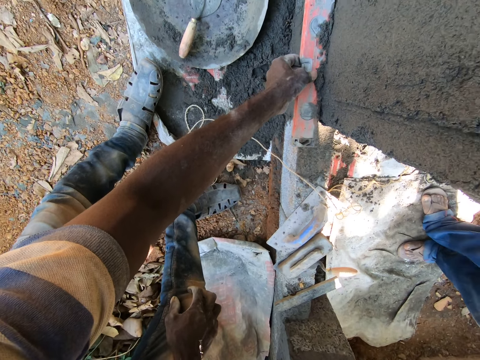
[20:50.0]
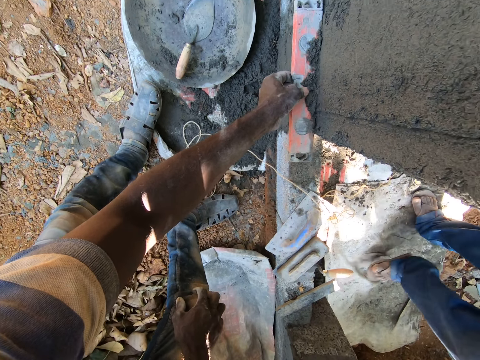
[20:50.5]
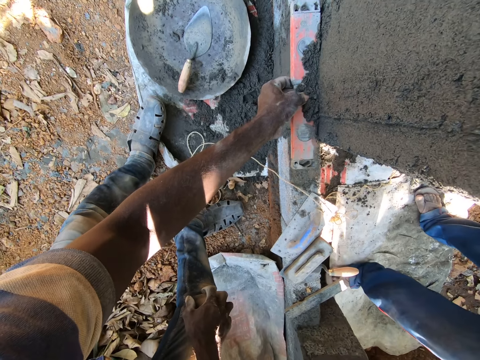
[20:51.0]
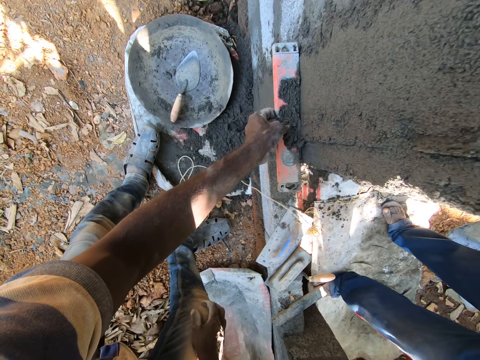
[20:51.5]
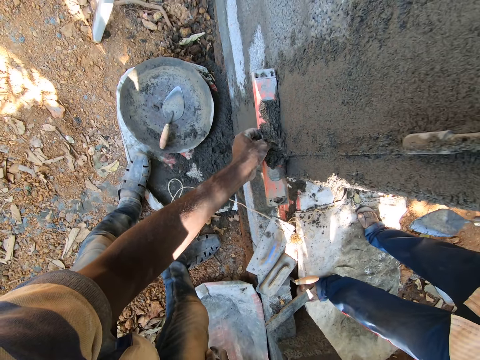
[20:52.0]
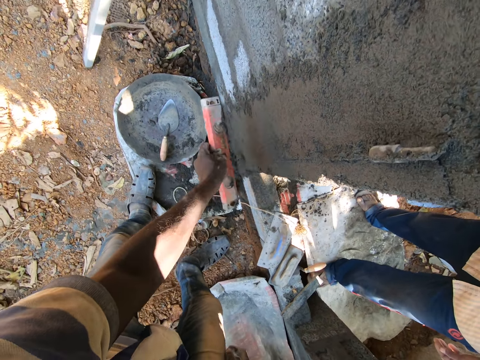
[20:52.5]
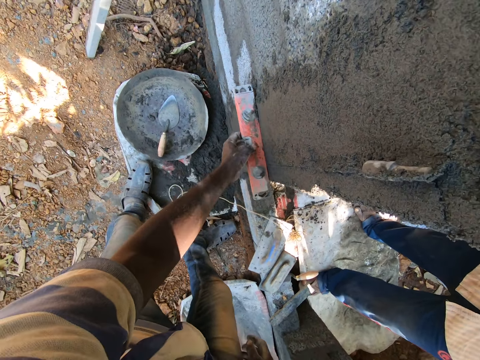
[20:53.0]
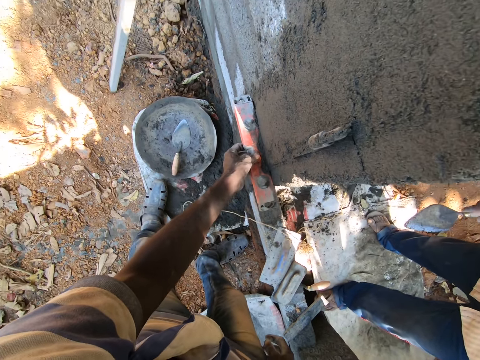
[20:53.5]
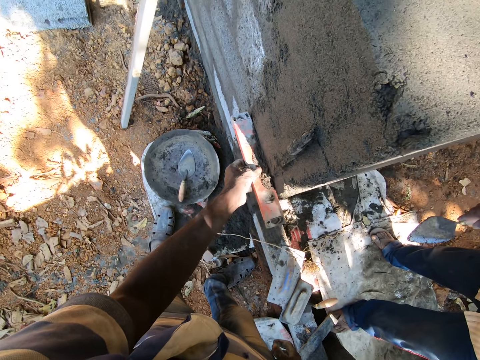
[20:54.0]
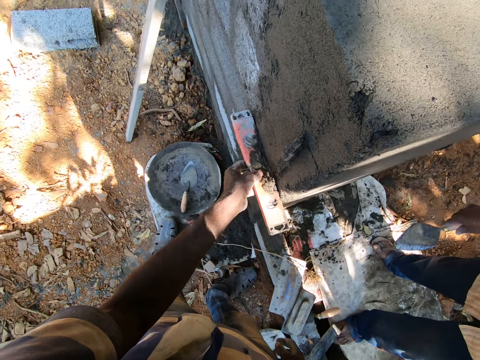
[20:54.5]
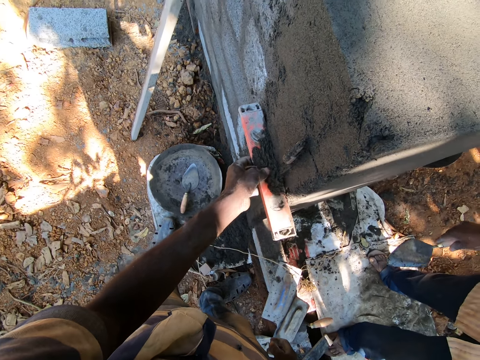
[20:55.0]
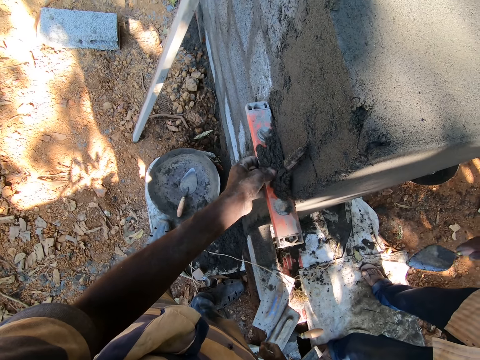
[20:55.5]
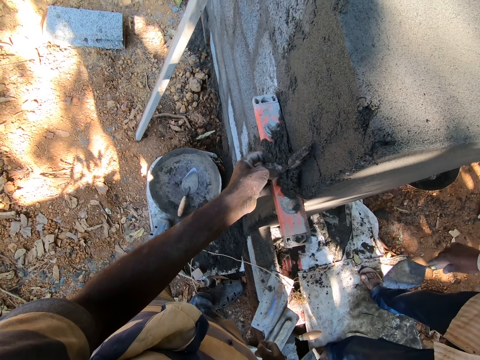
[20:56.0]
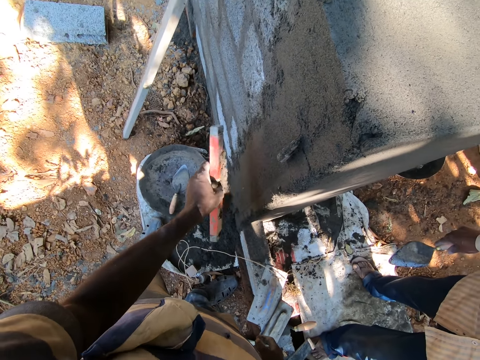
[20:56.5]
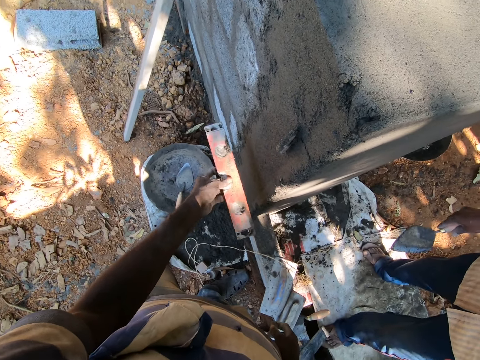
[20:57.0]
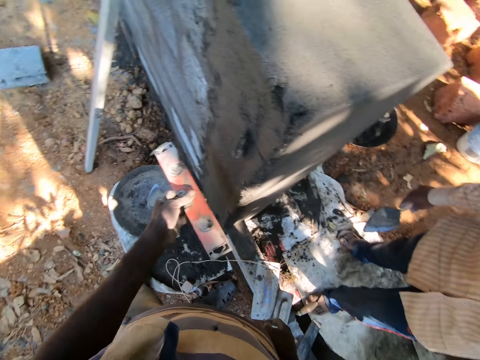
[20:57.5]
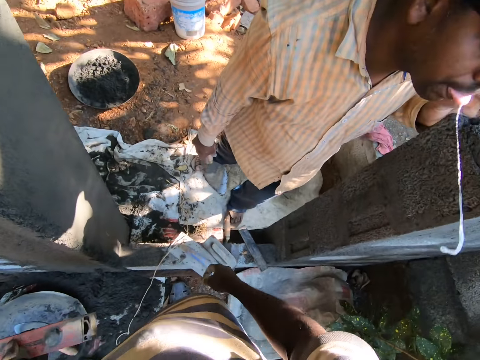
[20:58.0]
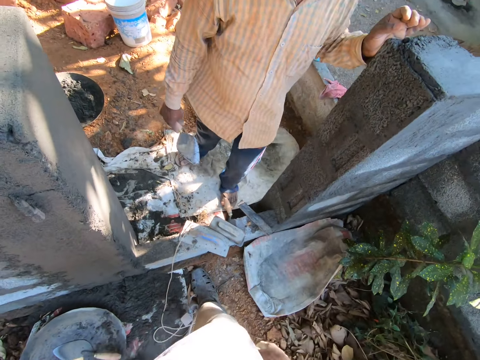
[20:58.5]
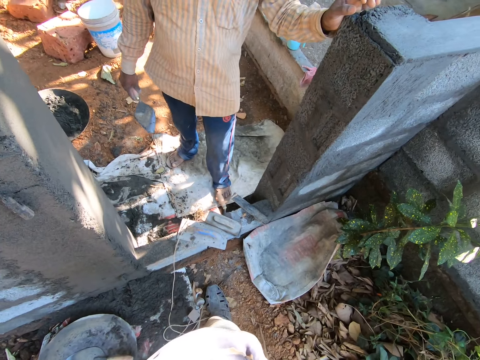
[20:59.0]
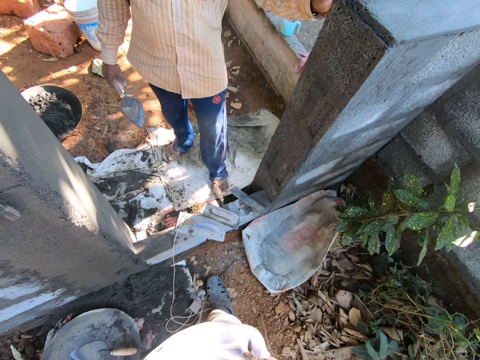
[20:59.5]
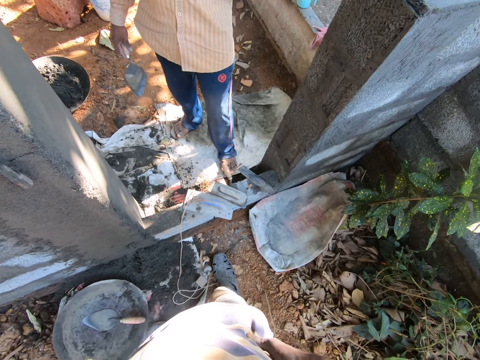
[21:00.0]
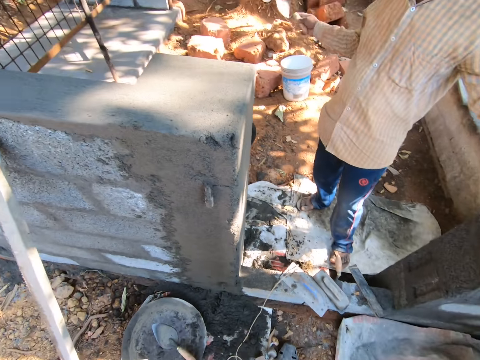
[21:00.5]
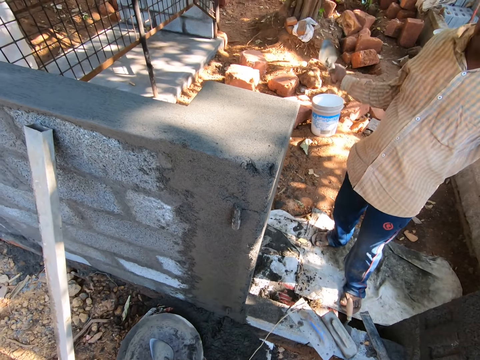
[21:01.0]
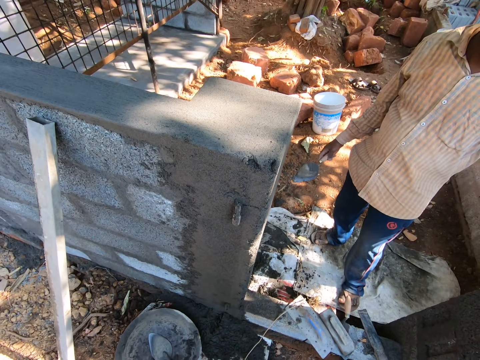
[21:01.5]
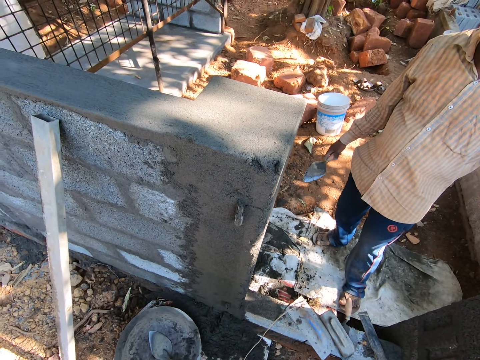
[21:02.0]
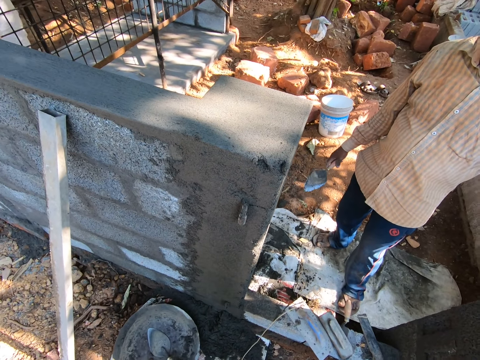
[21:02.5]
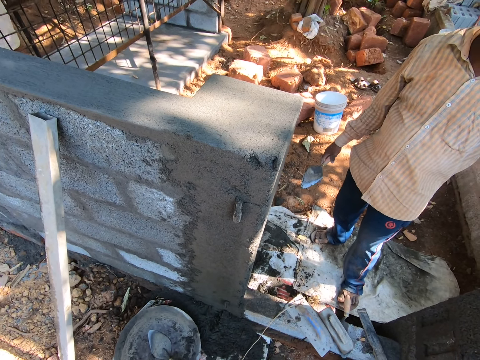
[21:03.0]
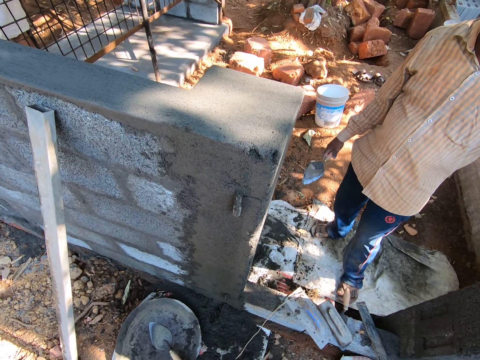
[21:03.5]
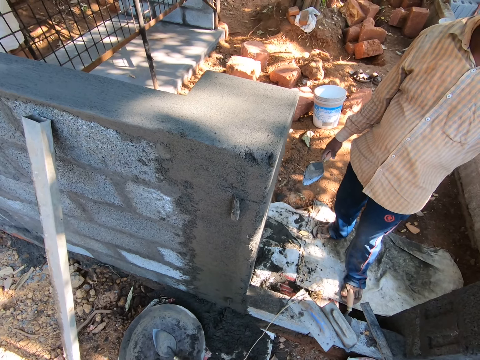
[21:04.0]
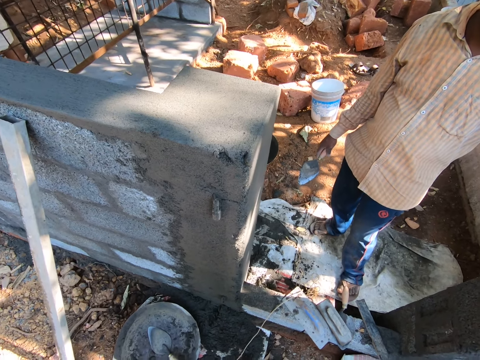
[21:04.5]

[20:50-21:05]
A man converses with the camera wearer. The man holds a trowel and places his left hand on a wall.

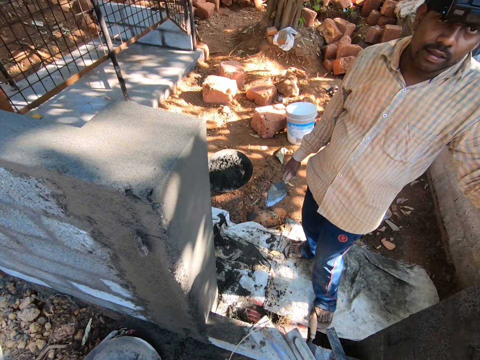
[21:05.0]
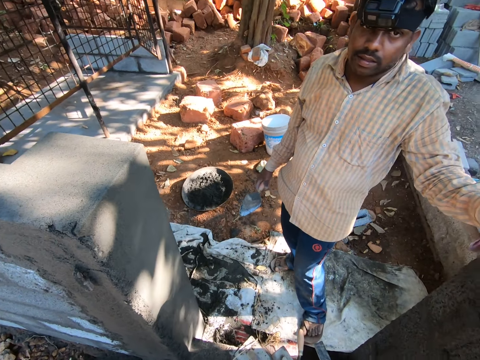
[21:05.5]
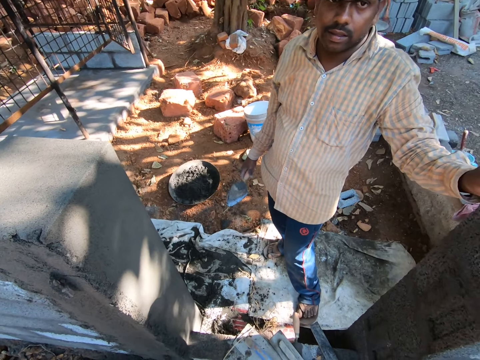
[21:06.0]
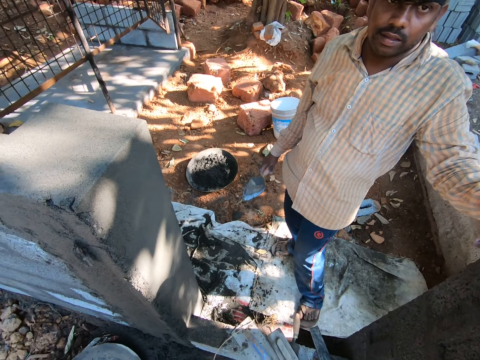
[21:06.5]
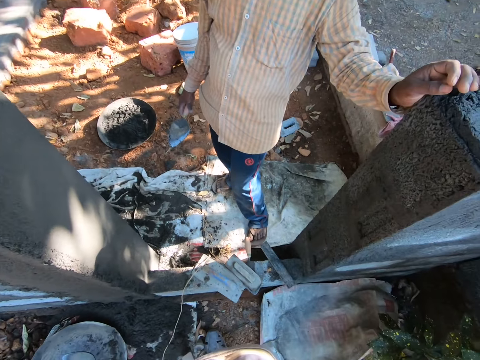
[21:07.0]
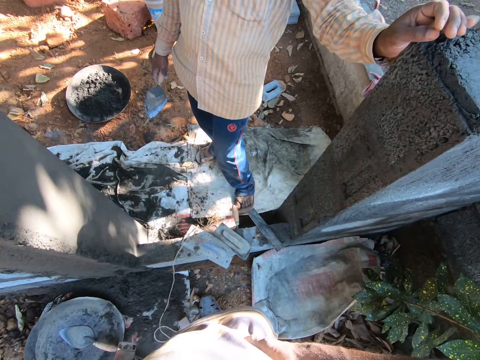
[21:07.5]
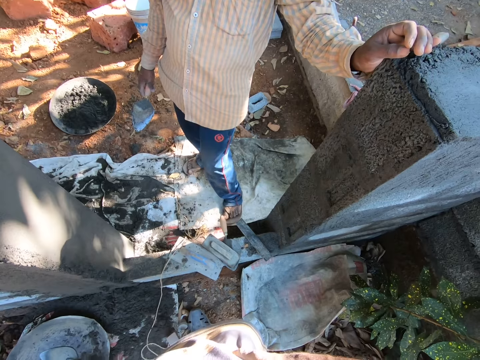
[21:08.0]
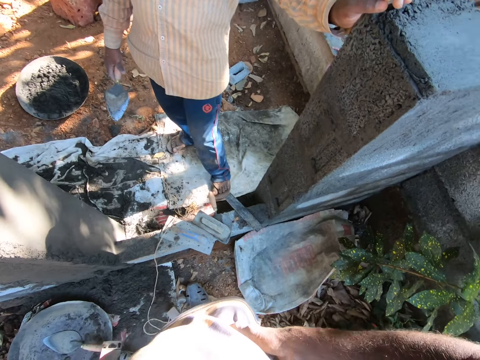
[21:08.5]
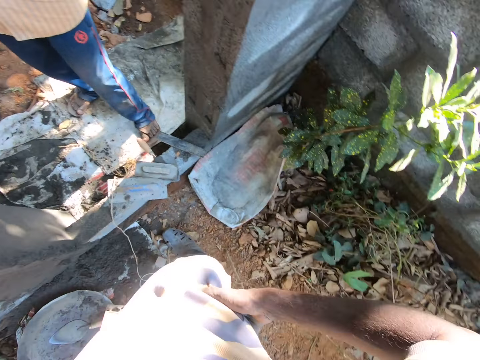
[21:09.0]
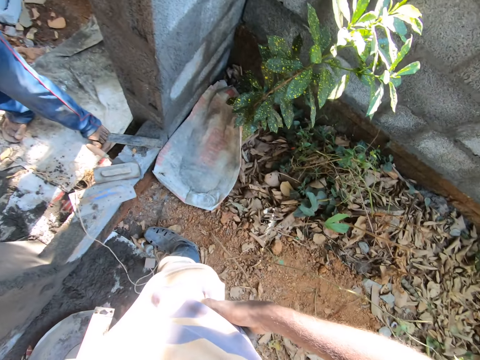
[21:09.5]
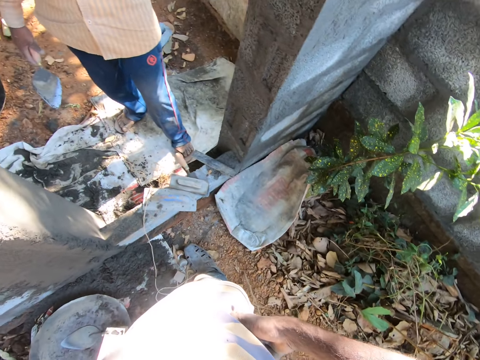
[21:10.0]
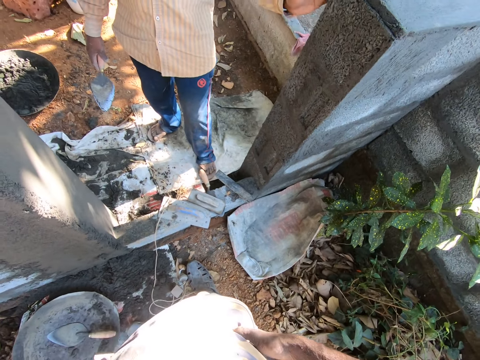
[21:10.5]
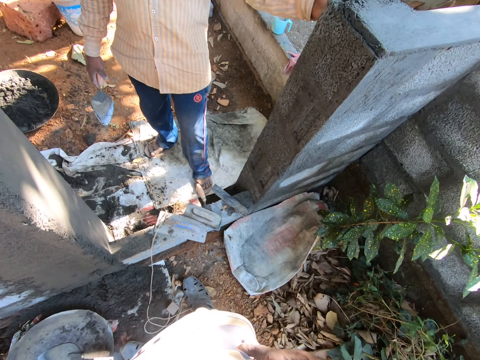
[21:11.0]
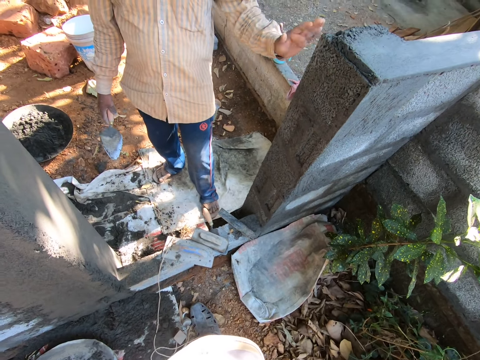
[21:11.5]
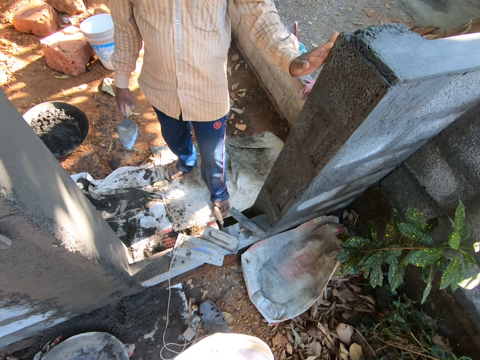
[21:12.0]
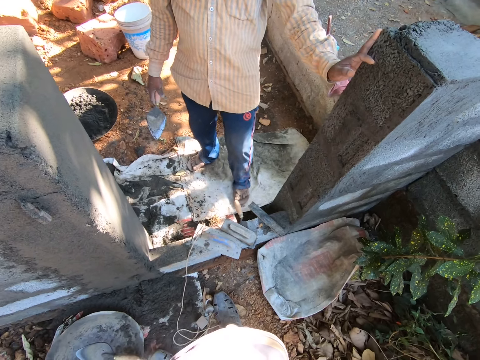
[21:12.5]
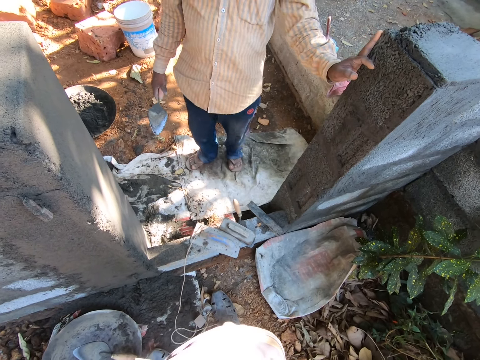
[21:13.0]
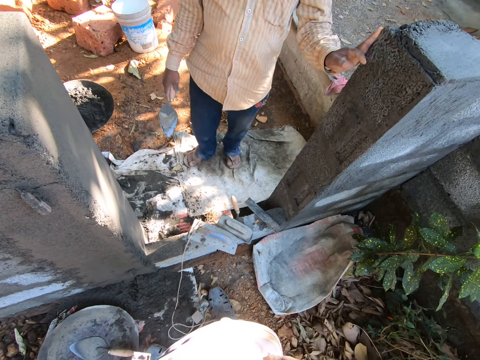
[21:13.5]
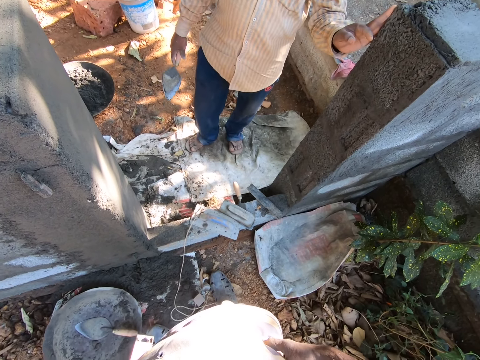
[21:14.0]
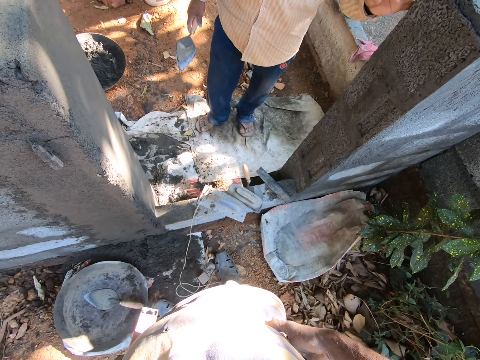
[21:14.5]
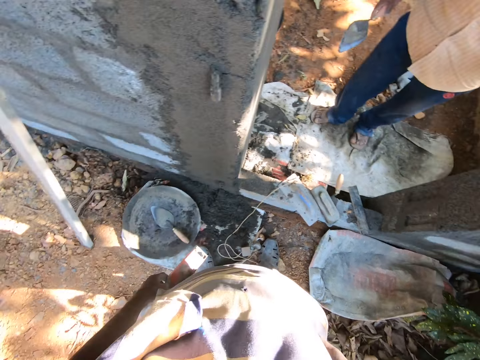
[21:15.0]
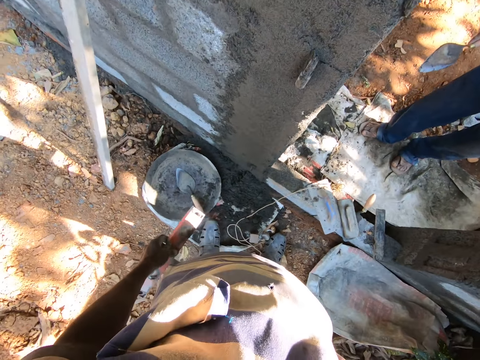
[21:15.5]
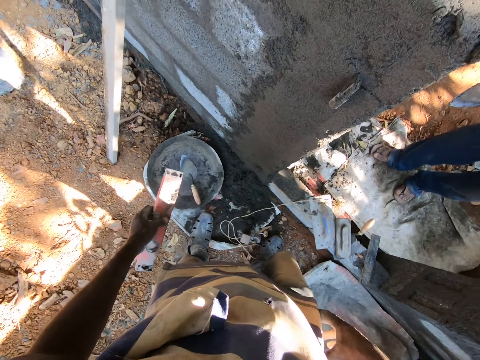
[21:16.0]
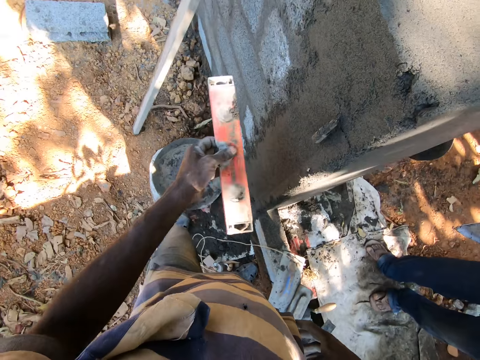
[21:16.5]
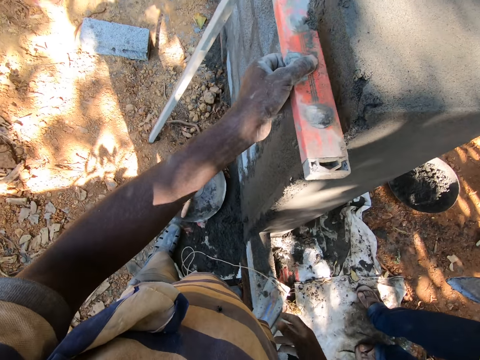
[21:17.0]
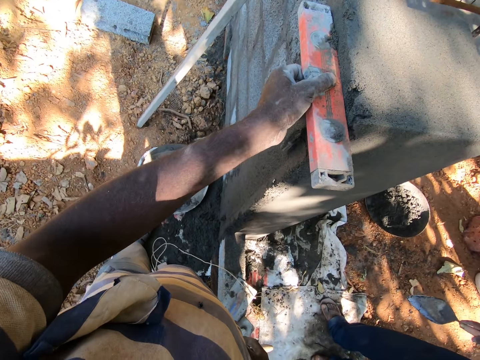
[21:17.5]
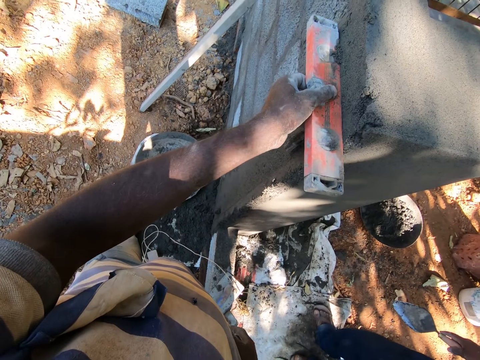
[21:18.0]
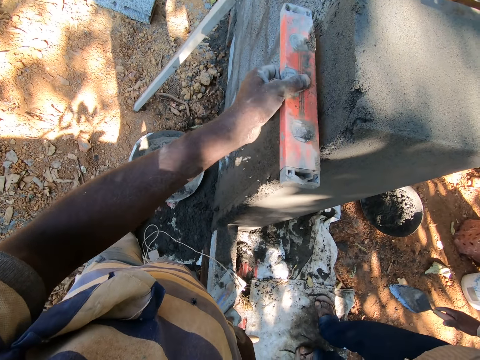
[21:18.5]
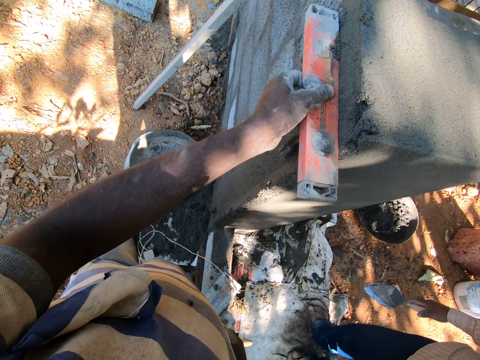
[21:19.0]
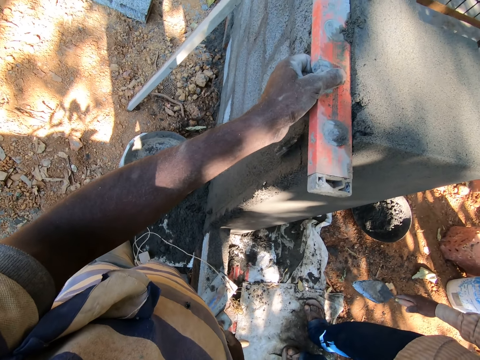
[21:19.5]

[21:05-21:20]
A man places his left hand on the wall. The man lifts his left hand from the wall. The man places his left hand on the wall. The man lifts his left hand from the wall. The camera wearer scrapes cement from the wall with the spirit level with his left hand. He flattens the concrete on the upper side.
